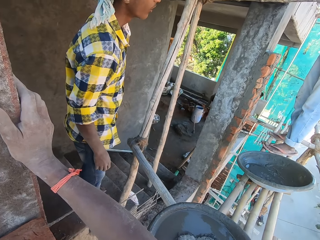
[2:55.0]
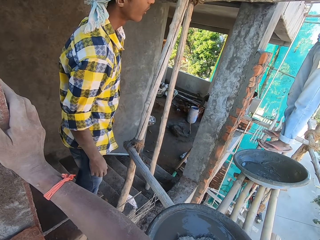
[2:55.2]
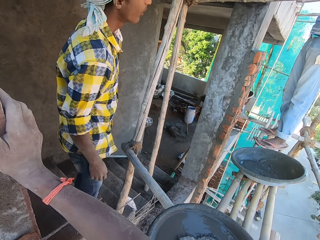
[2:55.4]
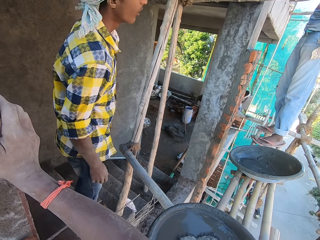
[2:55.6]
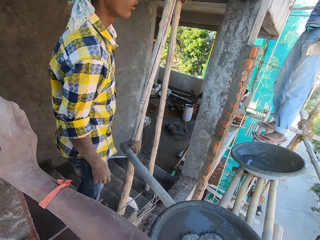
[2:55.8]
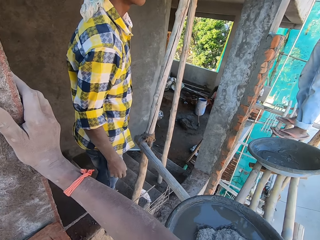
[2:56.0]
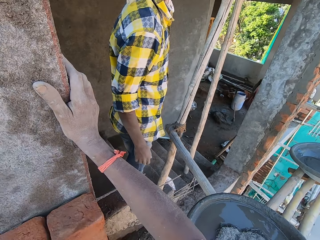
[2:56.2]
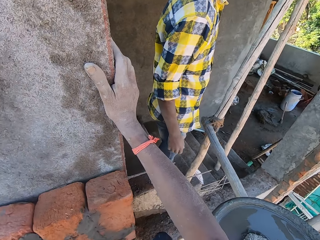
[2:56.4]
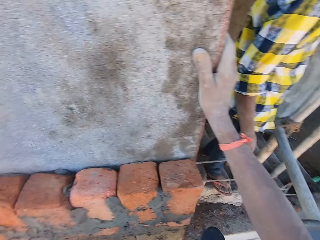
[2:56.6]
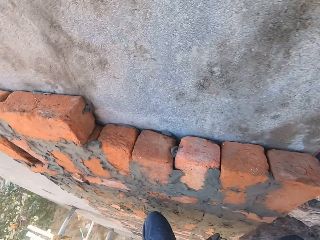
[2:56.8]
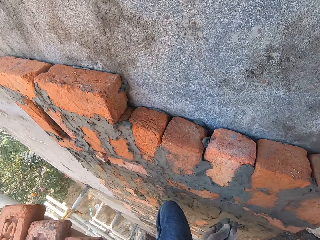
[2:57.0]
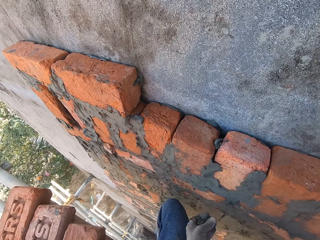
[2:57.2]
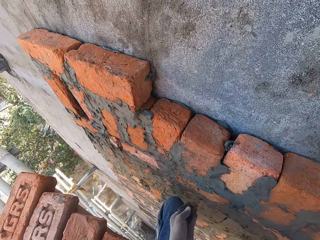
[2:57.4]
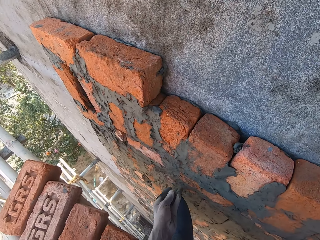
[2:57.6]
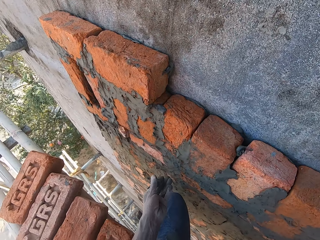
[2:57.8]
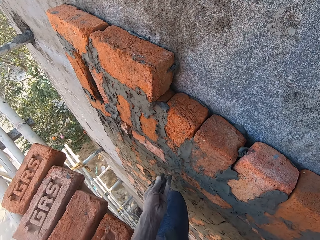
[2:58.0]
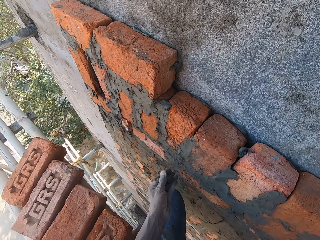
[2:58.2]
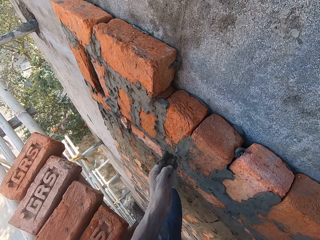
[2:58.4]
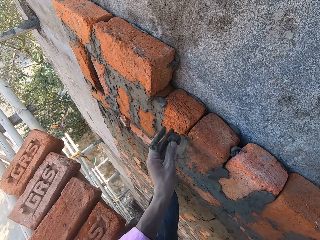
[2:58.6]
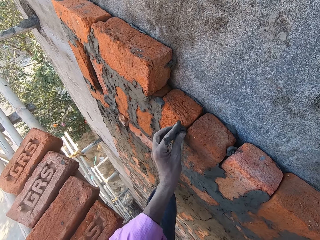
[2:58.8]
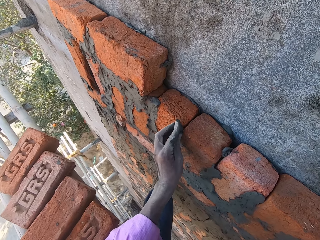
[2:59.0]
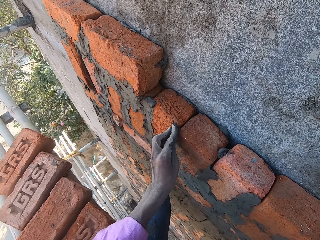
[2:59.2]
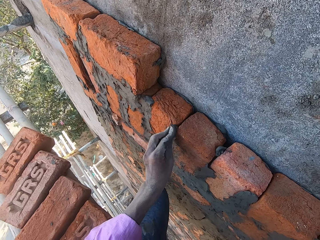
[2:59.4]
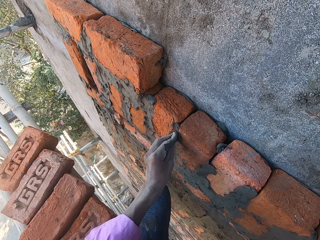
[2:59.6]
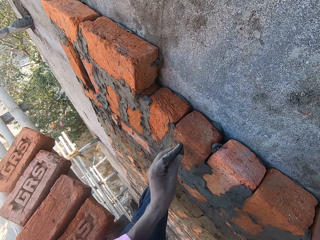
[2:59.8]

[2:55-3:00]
The camera wearer talks with a man.

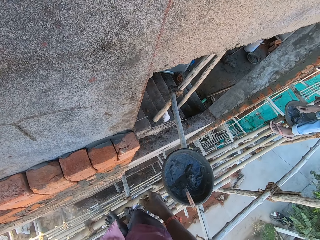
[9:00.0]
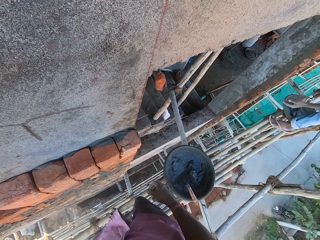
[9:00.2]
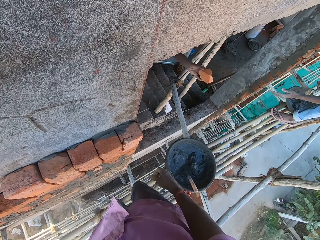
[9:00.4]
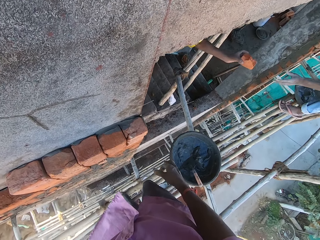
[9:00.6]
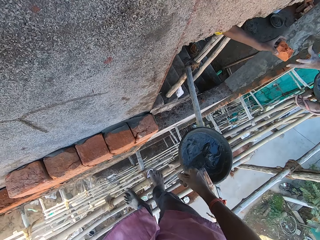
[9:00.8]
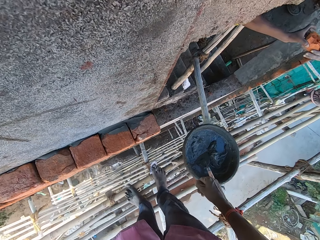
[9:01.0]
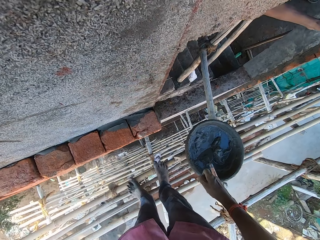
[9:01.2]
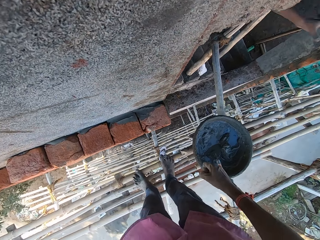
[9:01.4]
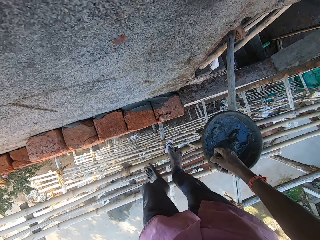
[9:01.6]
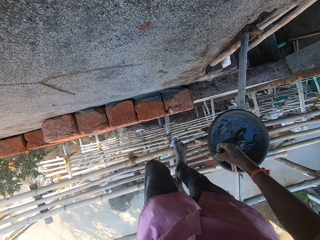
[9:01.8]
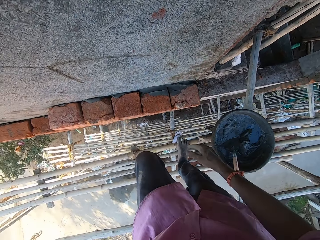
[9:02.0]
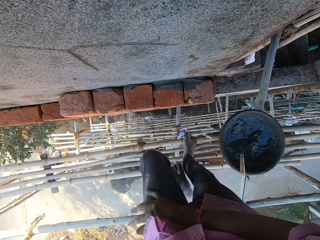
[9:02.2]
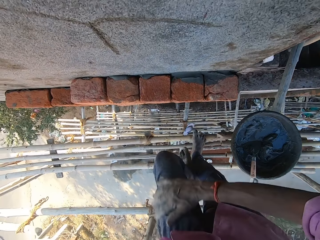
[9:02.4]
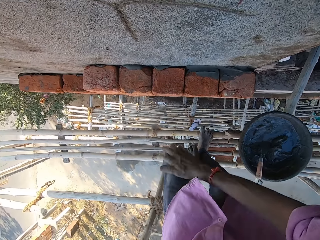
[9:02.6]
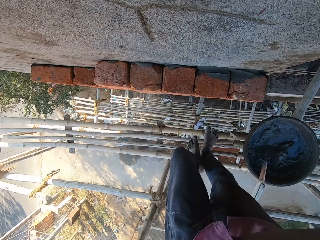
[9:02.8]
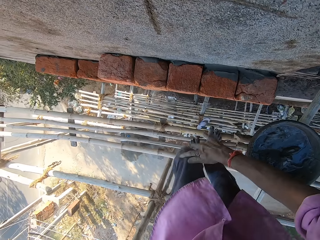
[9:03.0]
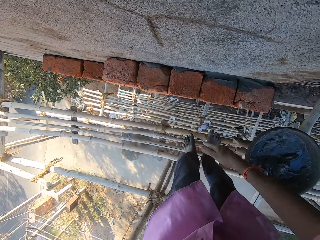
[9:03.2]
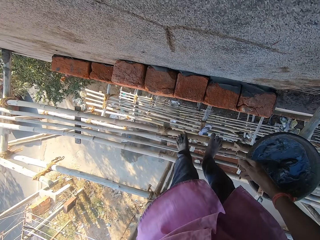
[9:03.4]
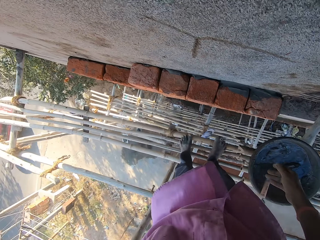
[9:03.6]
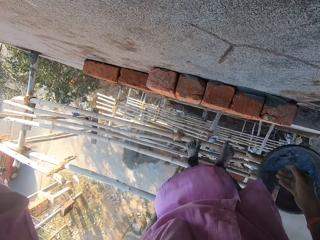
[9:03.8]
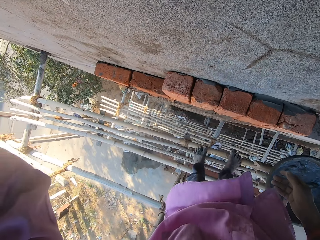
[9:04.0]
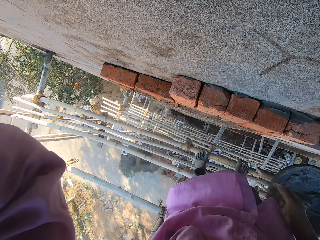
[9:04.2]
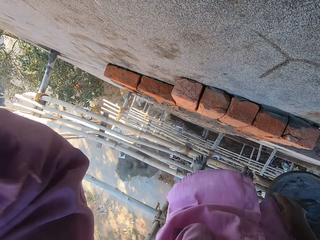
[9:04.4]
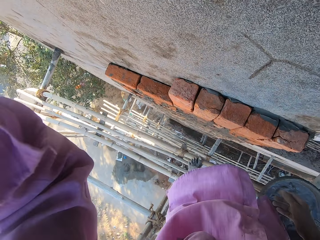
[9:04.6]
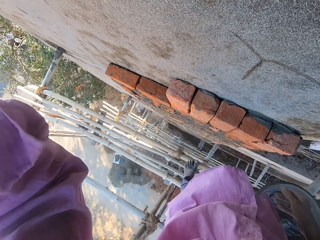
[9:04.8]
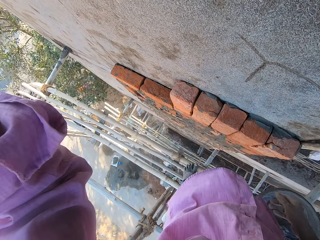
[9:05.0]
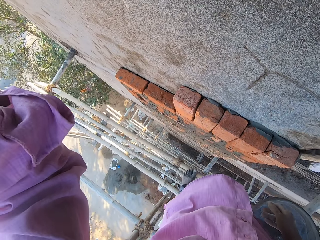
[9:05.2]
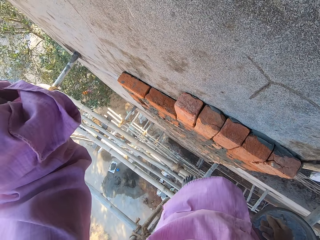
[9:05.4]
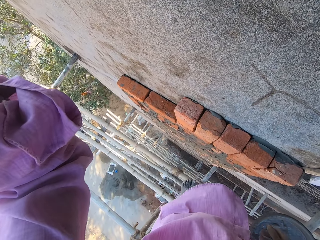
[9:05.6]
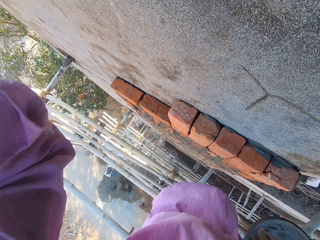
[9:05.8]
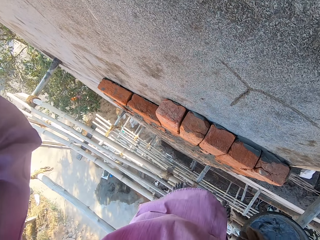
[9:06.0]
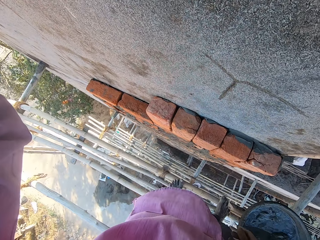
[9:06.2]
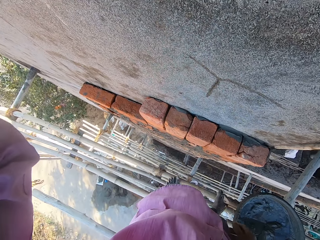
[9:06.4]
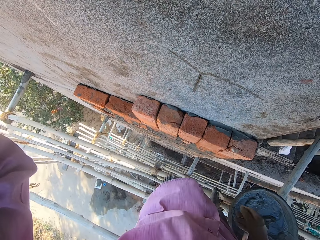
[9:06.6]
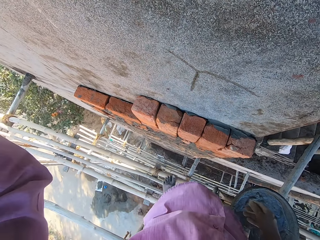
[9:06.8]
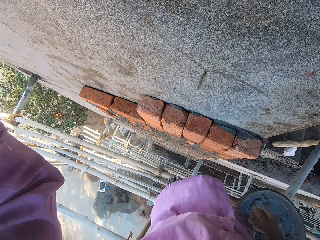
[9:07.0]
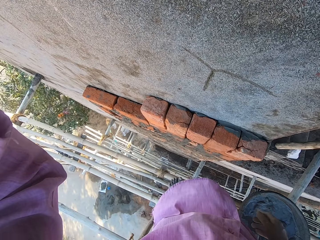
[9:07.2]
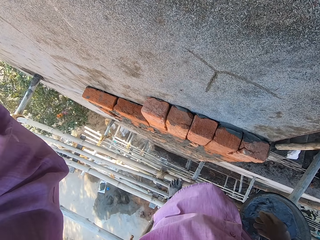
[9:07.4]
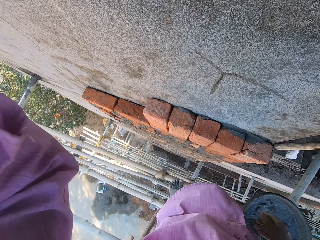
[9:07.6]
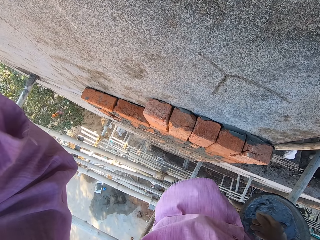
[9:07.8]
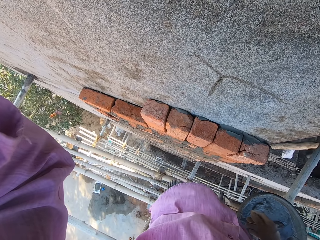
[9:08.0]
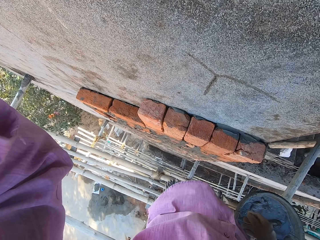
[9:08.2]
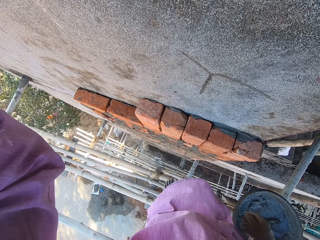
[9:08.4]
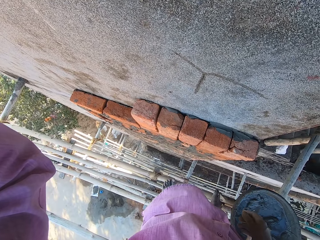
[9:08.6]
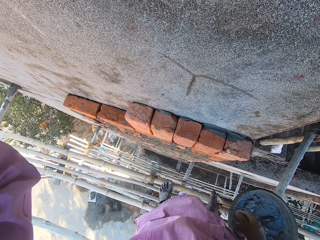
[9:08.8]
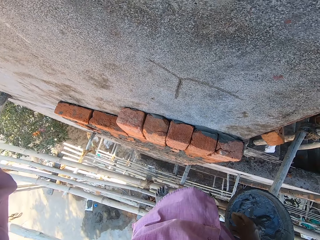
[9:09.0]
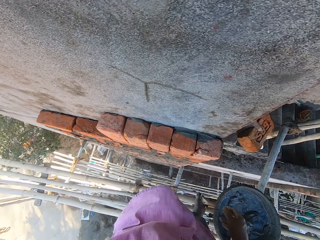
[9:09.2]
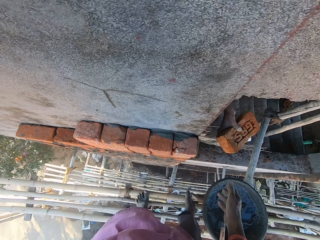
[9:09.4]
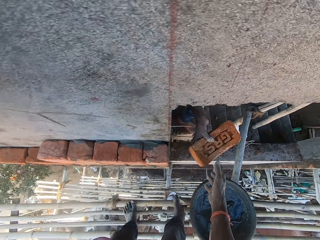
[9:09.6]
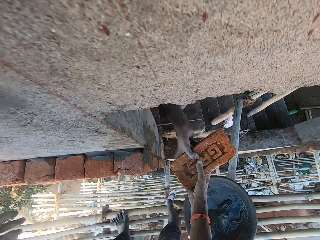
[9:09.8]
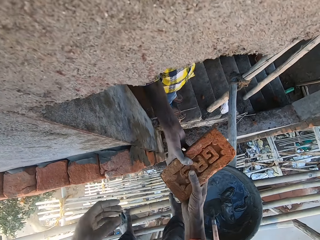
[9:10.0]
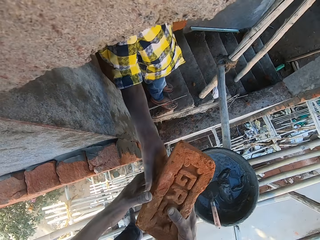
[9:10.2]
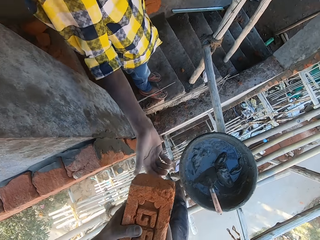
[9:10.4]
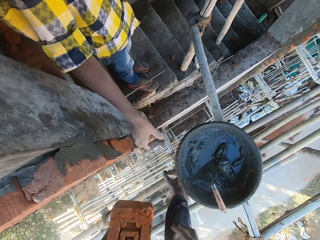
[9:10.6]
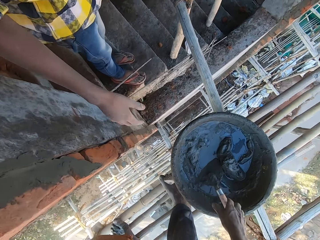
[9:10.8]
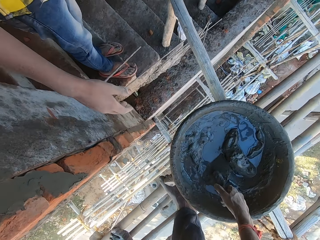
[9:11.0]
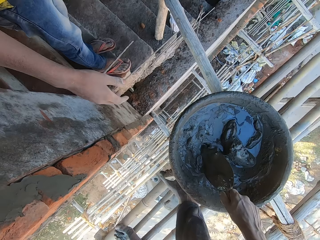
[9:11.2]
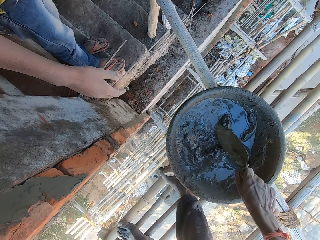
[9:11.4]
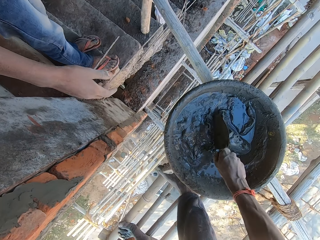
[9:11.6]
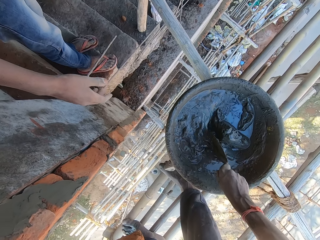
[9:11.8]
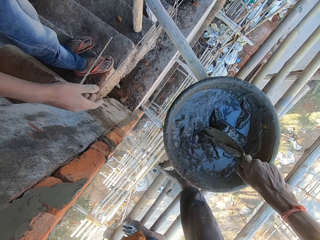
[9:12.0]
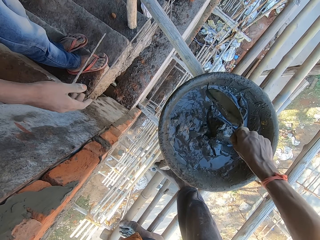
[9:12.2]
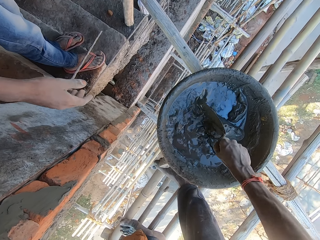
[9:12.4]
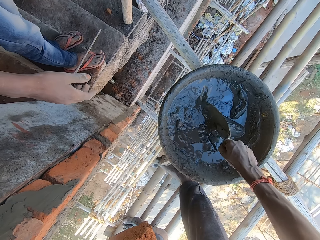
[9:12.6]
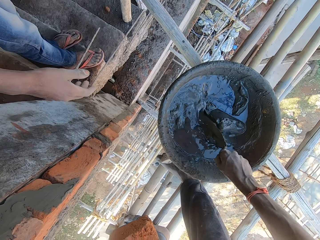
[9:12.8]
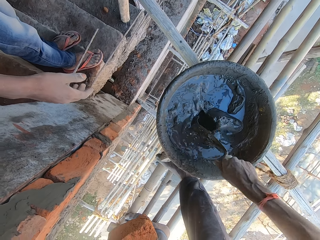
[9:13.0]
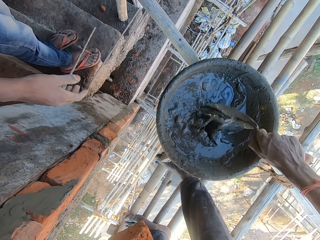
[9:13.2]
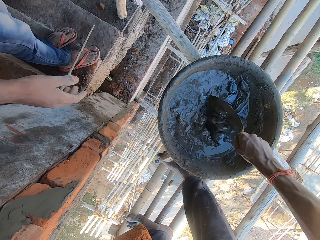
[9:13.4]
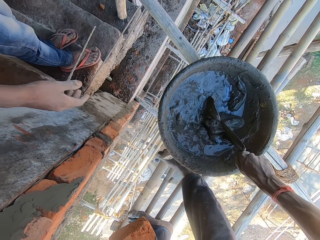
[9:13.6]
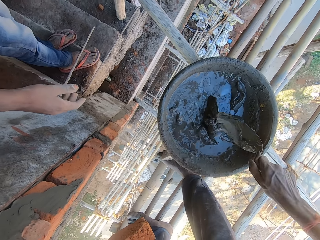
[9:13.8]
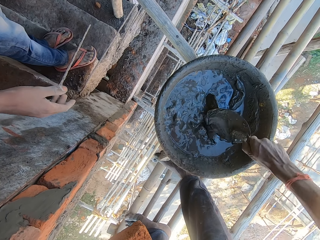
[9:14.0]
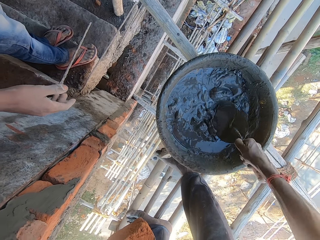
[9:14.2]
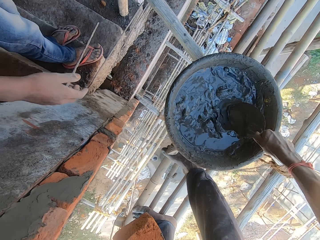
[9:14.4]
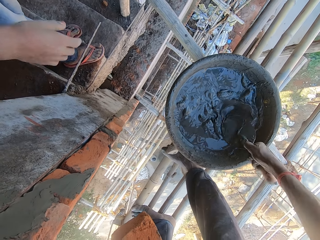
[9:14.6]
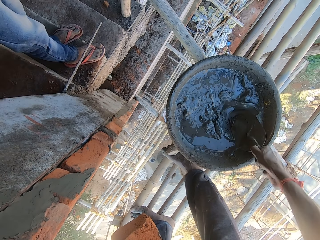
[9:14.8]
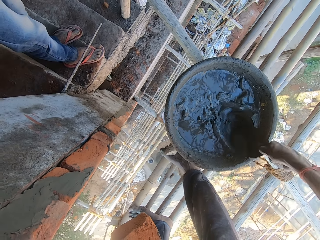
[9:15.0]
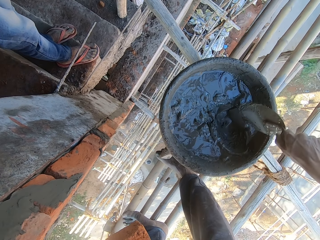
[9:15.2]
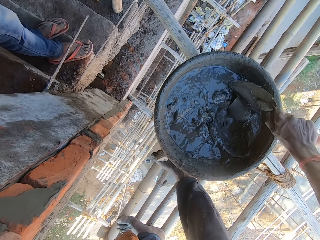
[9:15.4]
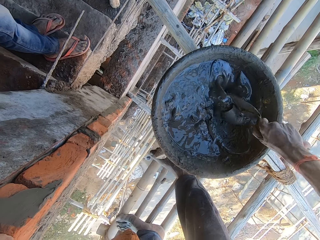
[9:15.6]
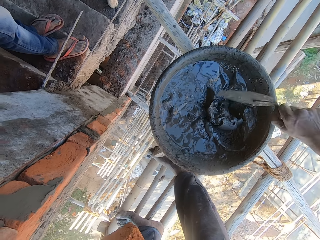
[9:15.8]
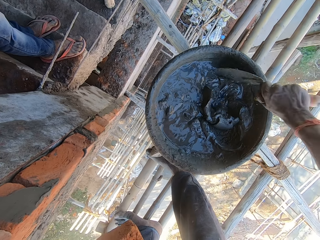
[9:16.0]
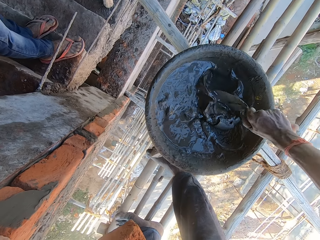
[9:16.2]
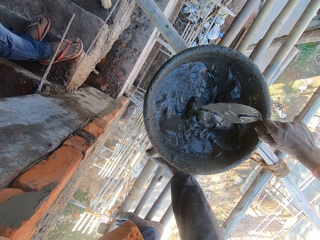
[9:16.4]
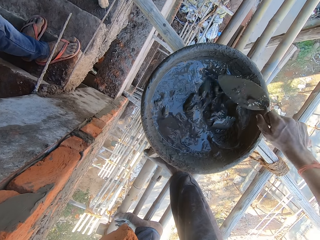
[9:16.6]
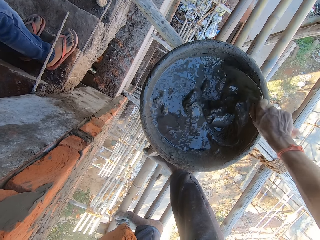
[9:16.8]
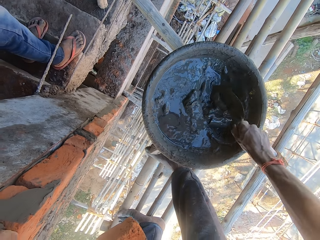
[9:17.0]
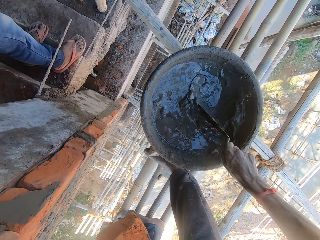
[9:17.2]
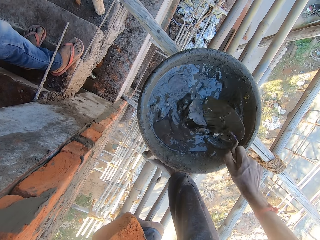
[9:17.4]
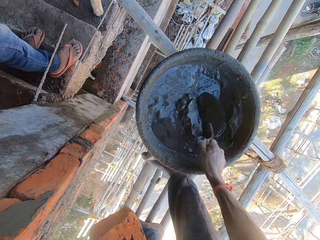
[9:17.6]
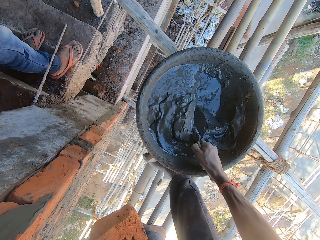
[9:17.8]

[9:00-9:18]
The camera wearer scrubs the foot on the wood. A boy receives a brick. The camera wearer dusts his cloth with his right hand. He rubs the left foot. He does something with the left hand. The boy passes a brick to the right hand of the camera wearer from his right hand. The camera wearer picks the brick from the boy. He holds the brick with his left hand. He stirs the concrete in the pan on the scaffolding with the hand trowel in his right hand. He mixes the concrete.
